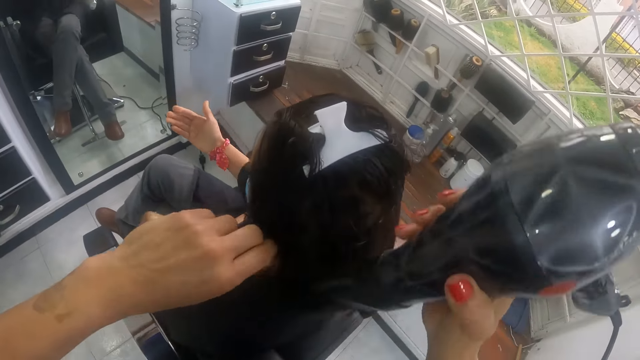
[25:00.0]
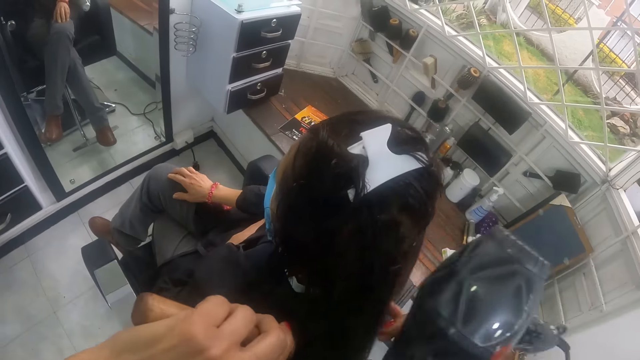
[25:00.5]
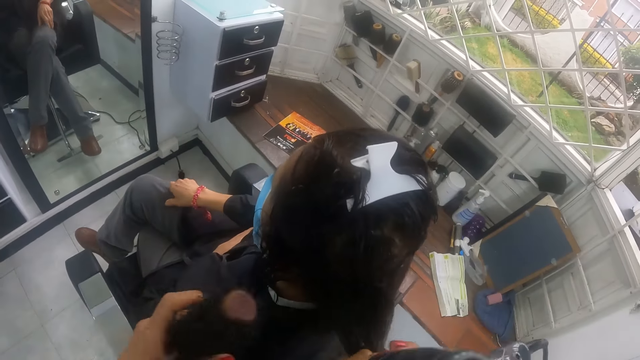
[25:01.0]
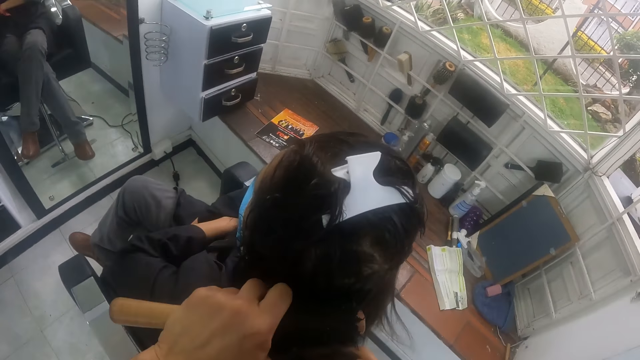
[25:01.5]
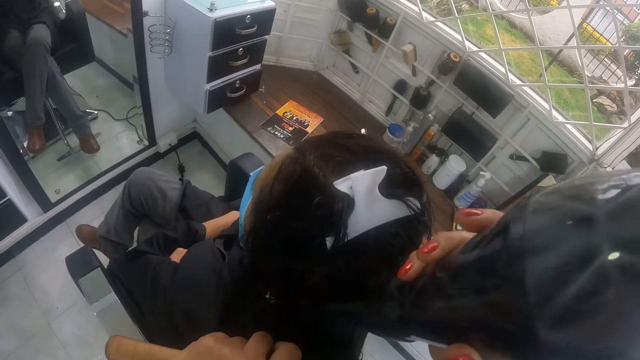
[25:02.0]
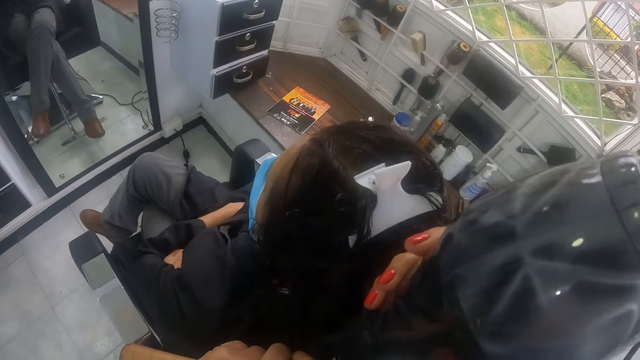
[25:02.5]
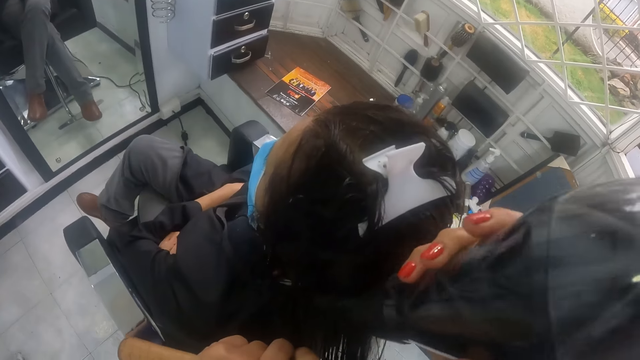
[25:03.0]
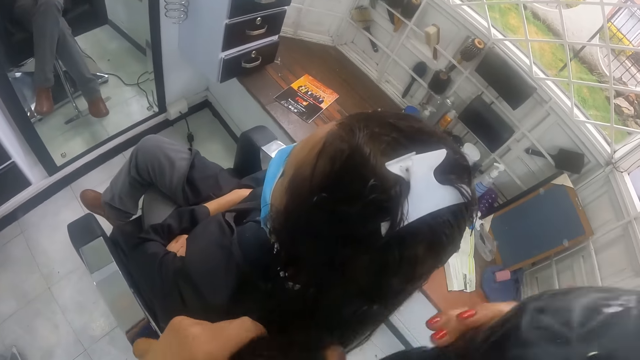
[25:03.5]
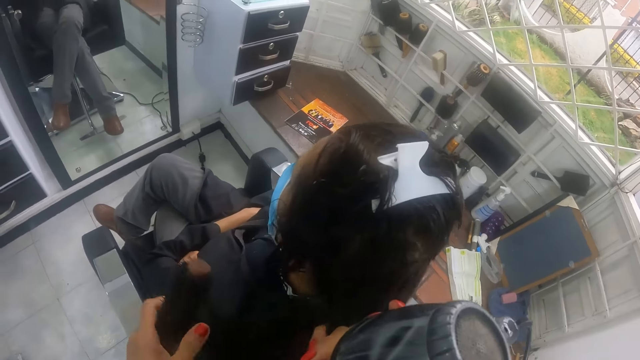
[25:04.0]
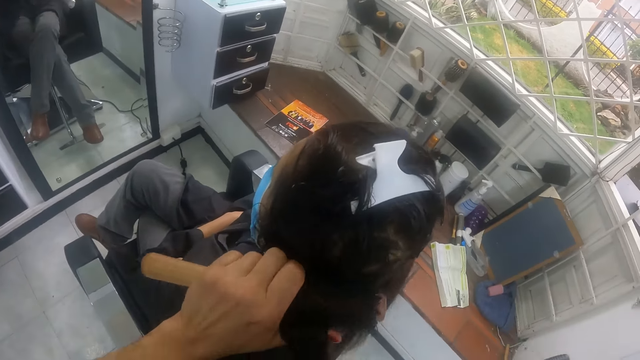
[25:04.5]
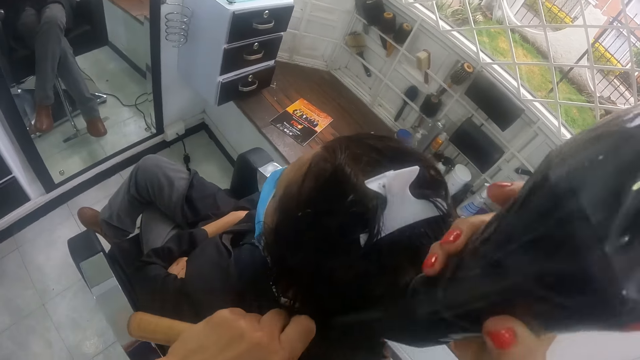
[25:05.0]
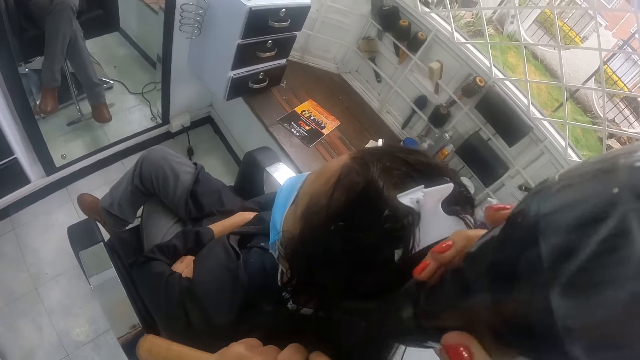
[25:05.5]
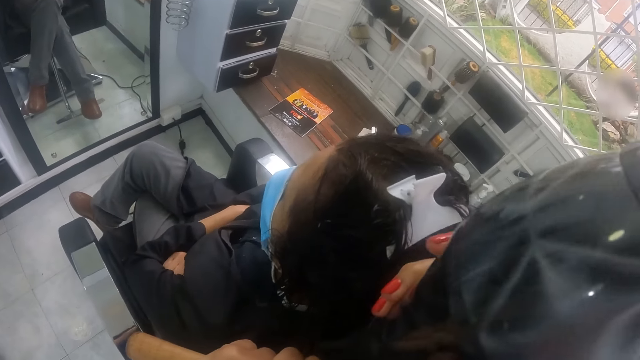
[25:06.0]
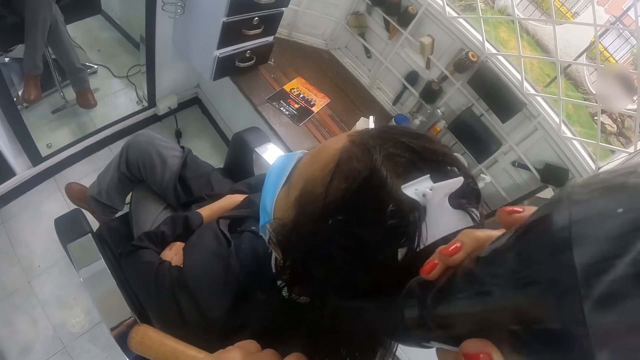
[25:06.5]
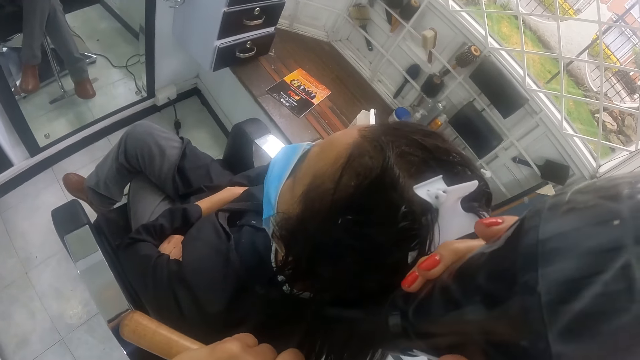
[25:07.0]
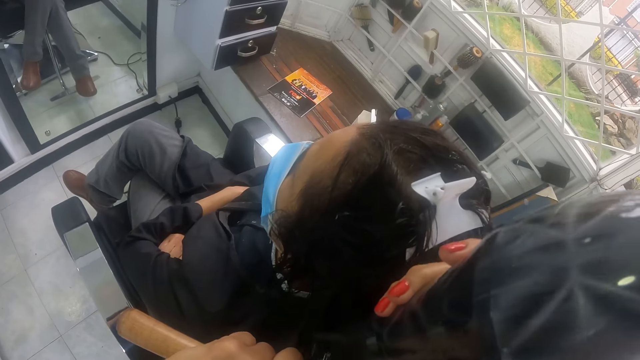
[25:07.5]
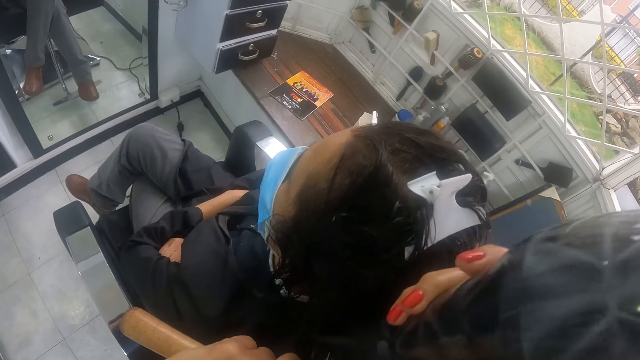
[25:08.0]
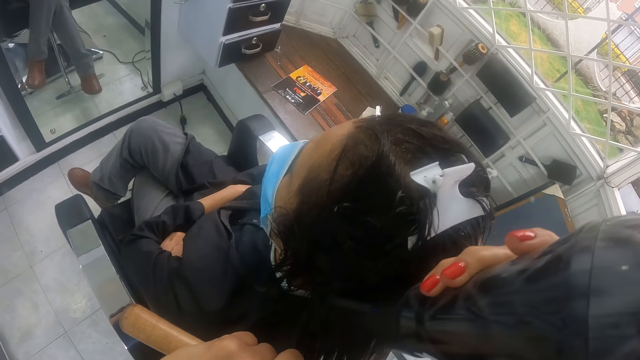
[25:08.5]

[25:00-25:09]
The camera wearer dries the hair of the woman on the brush in her left hand with the hair dryer in her right hand. She holds the hair of the woman with her right hand. She holds the hair of the woman with the brush in her left hand. She dries the hair of the woman on the brush in her left hand with the hair dryer in her right hand. She holds the hair of the woman with her right hand. She holds the hair of the woman with the brush in her left hand. She dries the hair of the woman on the brush in her left hand with the hair dryer in her right hand.

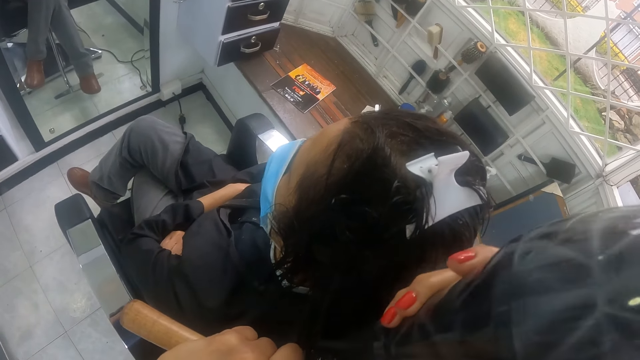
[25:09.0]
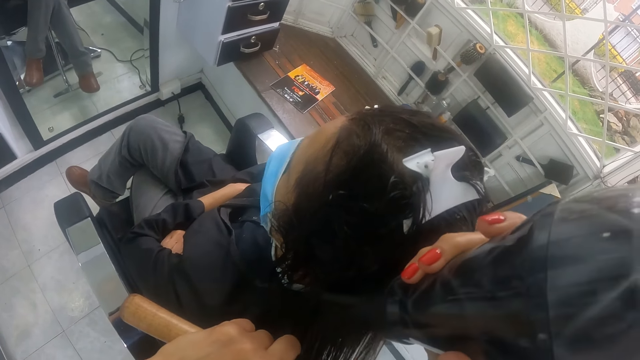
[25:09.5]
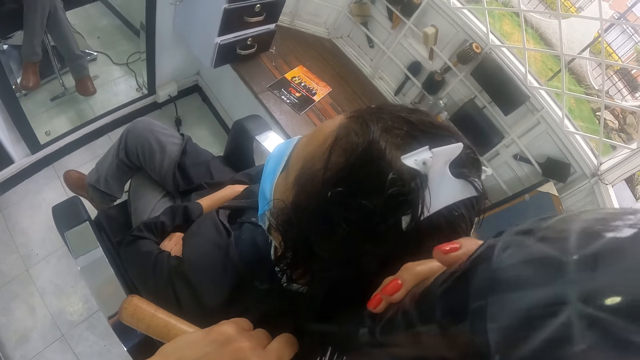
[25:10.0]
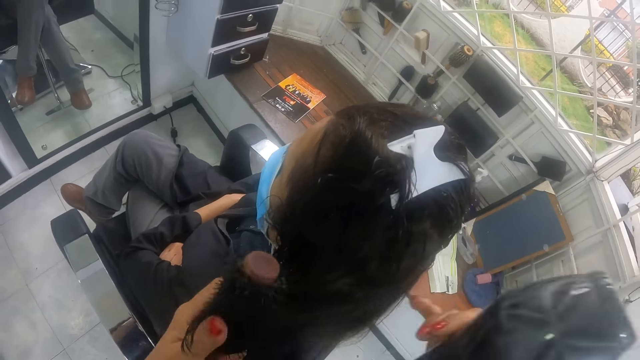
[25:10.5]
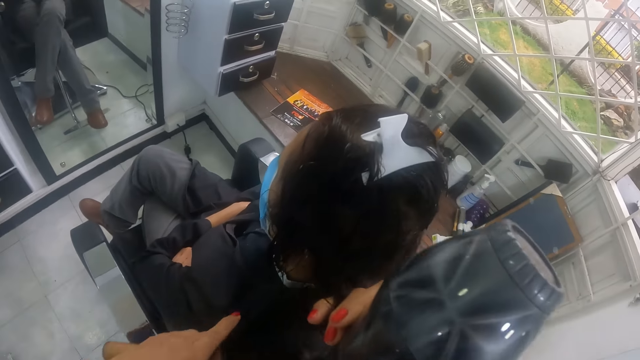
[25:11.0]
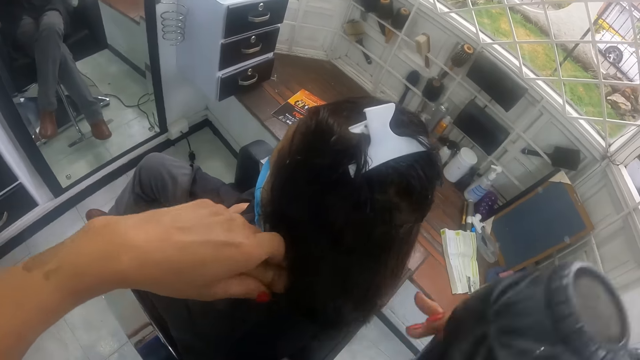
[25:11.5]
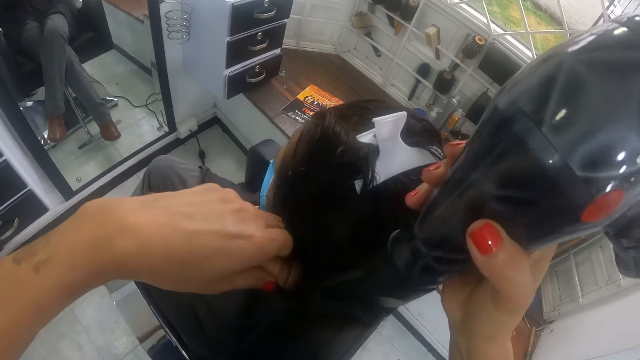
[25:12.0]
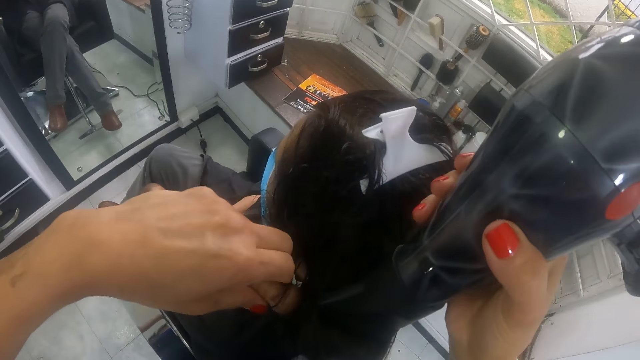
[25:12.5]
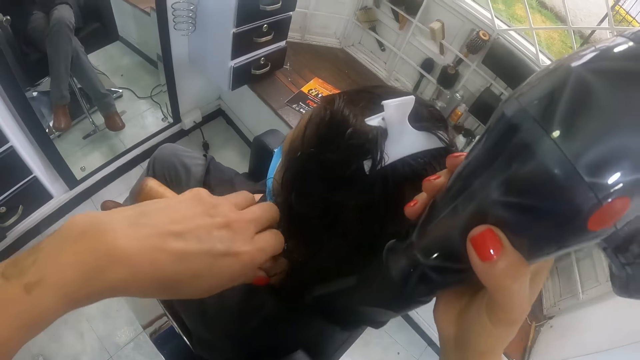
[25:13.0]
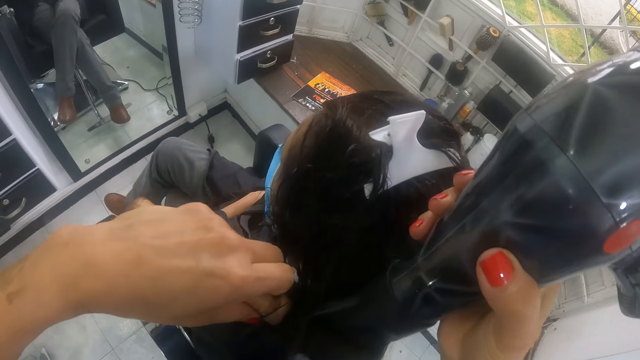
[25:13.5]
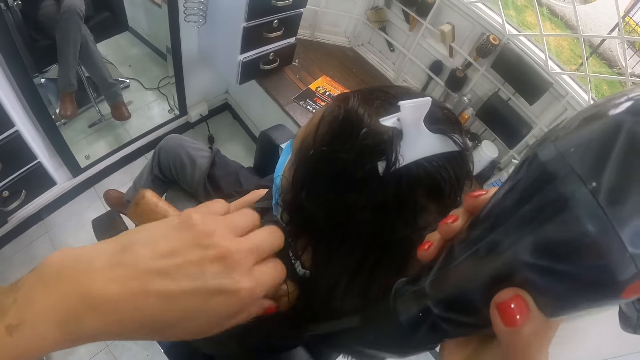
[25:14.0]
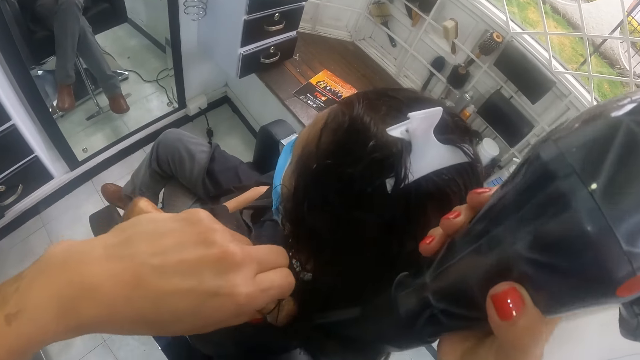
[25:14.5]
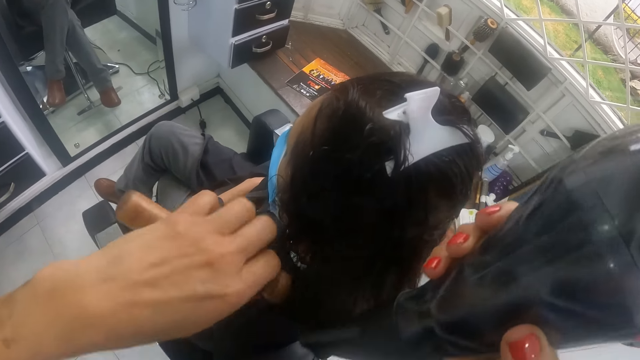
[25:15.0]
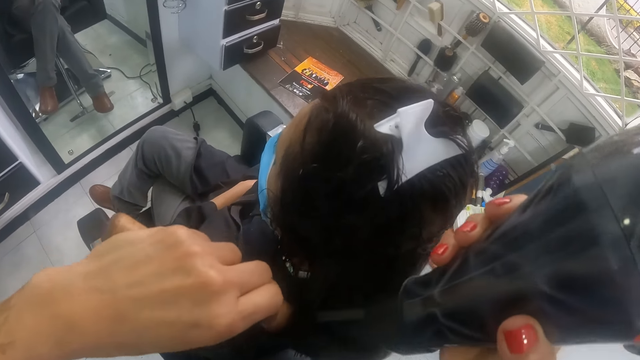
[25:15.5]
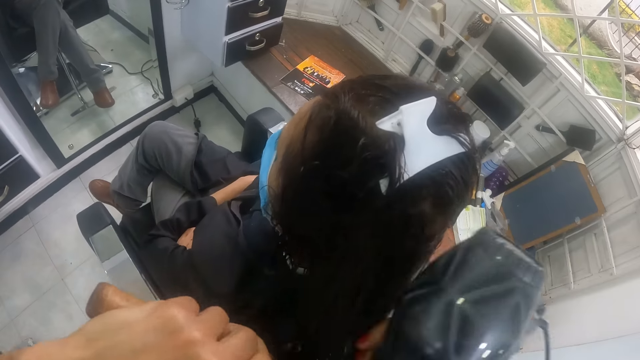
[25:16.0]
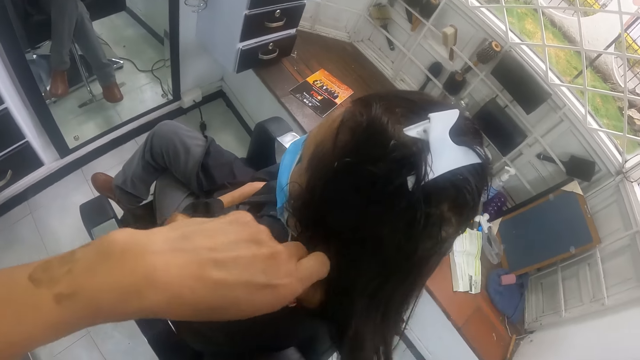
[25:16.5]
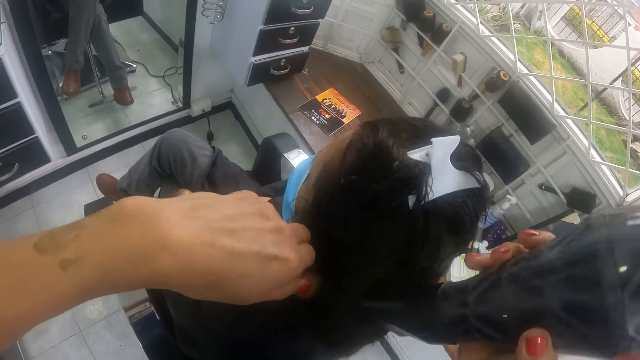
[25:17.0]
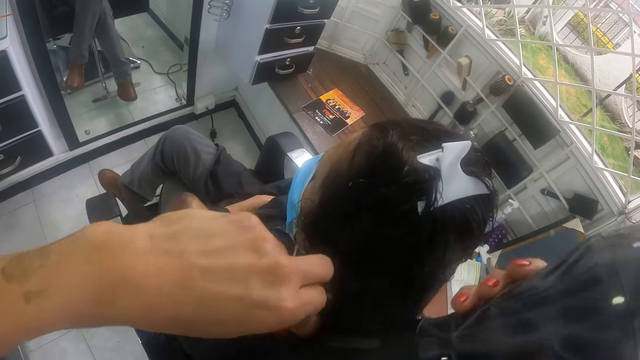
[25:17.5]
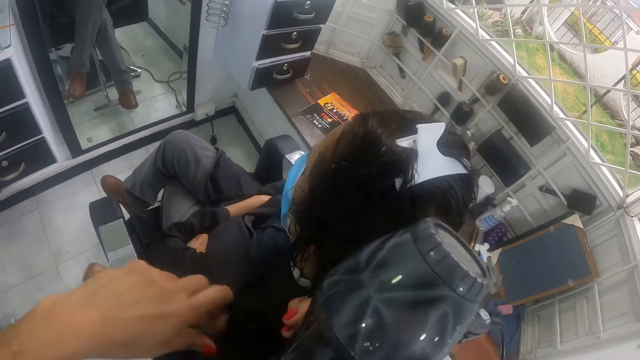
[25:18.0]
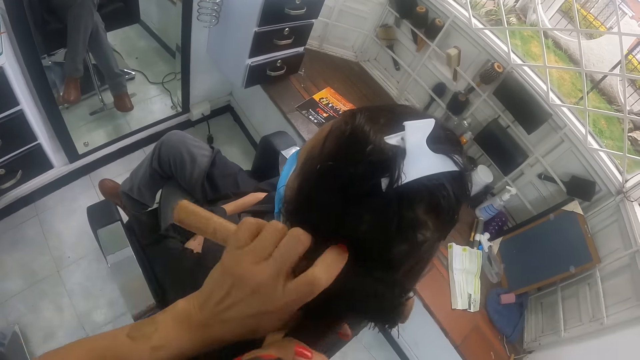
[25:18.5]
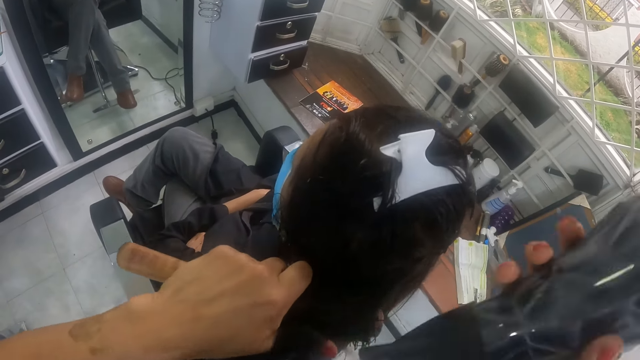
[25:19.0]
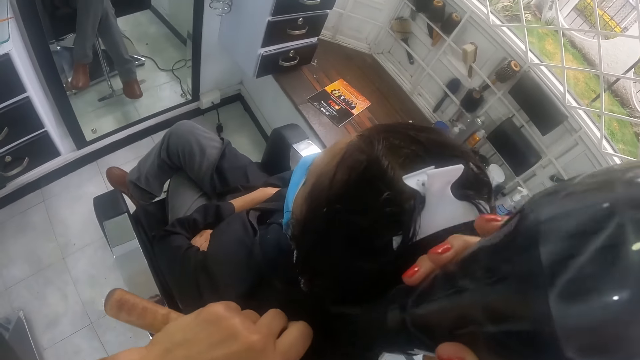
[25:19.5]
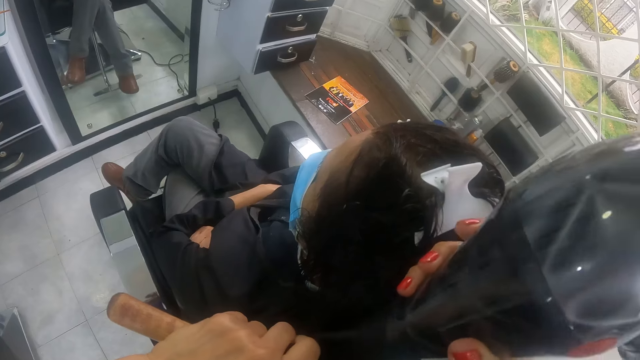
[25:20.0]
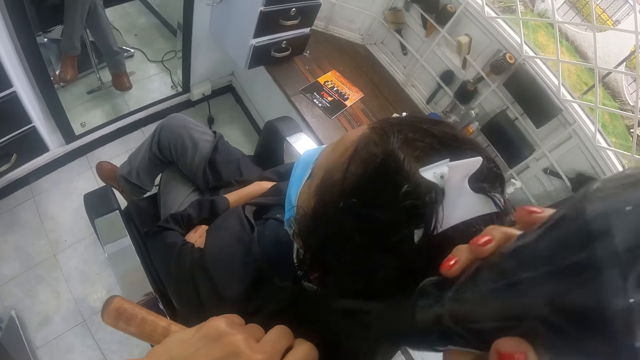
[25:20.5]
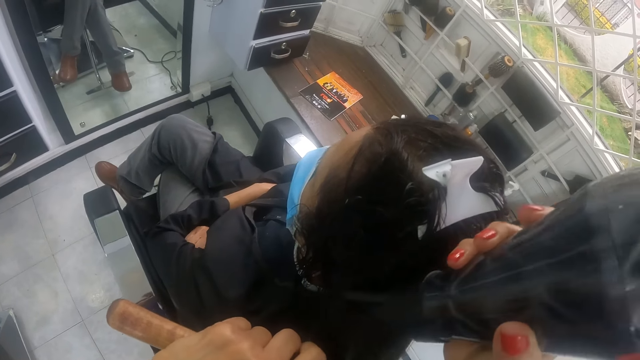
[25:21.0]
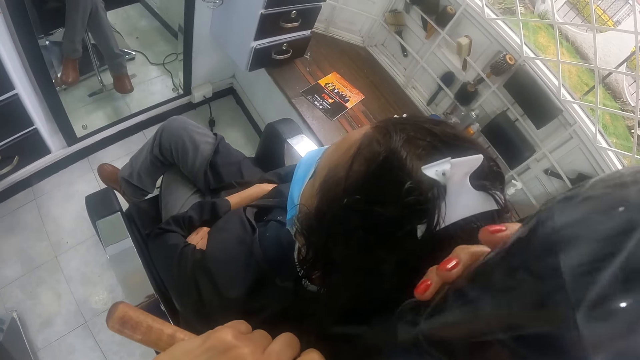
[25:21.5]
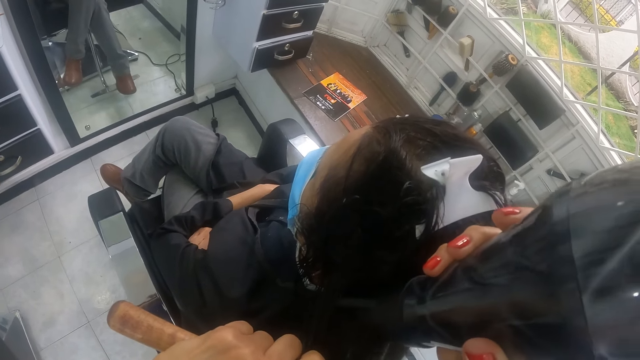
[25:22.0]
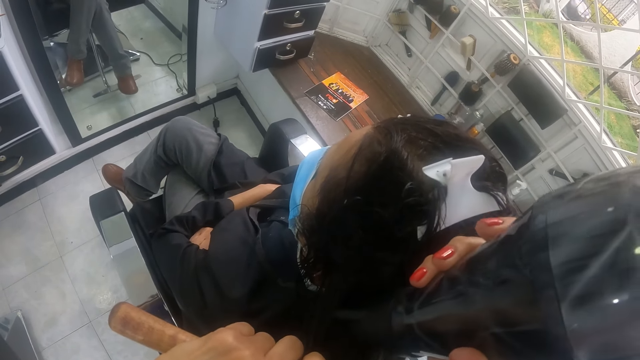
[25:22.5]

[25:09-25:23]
The camera wearer holds the hair of the woman with her right hand. She holds the hair of the woman with the brush in her left hand. She dries the hair of the woman on the brush in her left hand with the hair dryer in her right hand. She holds the hair of the woman with her right hand. She holds the hair of the woman with the brush in her left hand. She dries the hair of the woman on the brush in her left hand with the hair dryer in her right hand. She holds the hair of the woman with her right hand. She holds the hair of the woman with the brush in her left hand. She dries the hair of the woman on the brush in her left hand with the hair dryer in her right hand.
